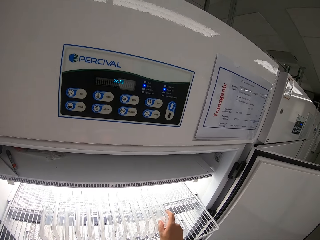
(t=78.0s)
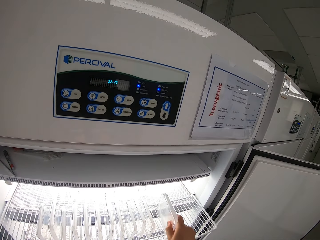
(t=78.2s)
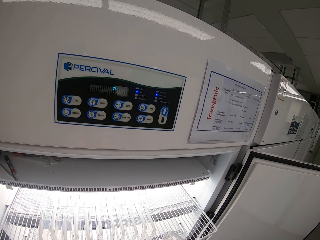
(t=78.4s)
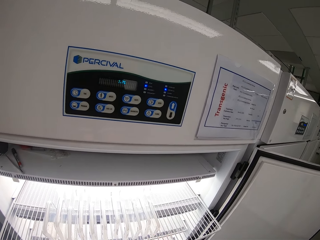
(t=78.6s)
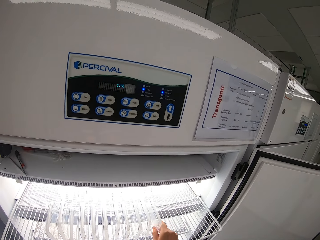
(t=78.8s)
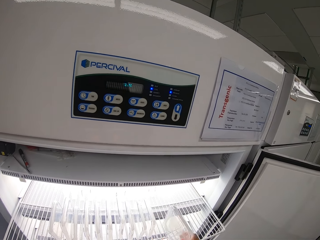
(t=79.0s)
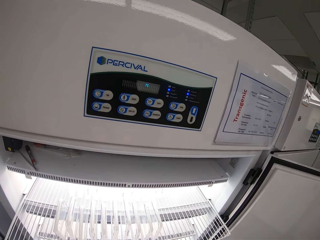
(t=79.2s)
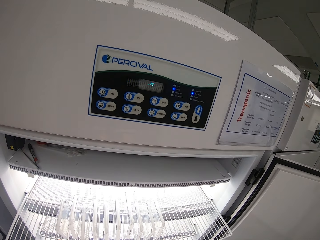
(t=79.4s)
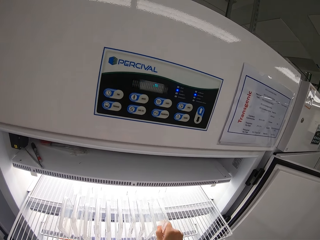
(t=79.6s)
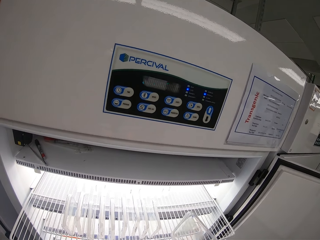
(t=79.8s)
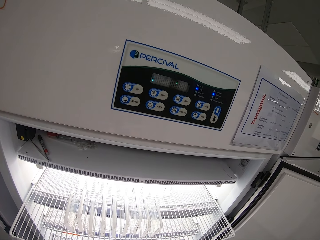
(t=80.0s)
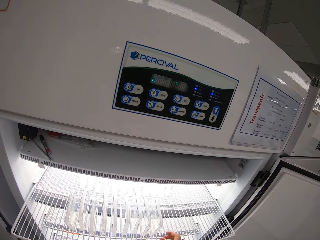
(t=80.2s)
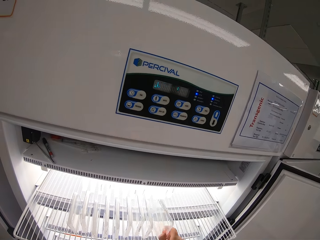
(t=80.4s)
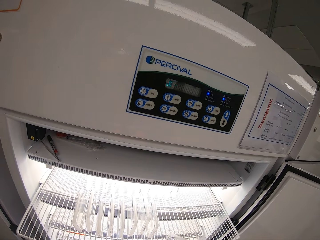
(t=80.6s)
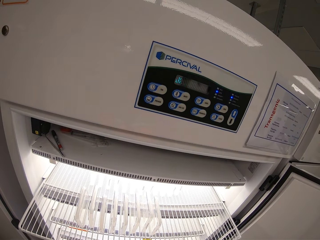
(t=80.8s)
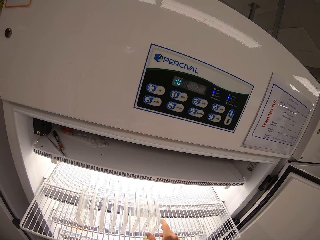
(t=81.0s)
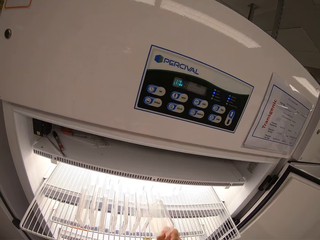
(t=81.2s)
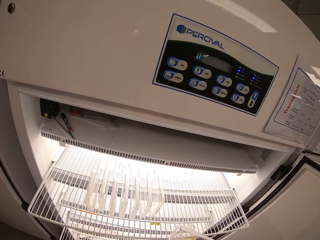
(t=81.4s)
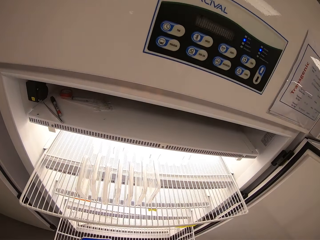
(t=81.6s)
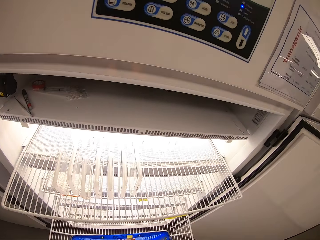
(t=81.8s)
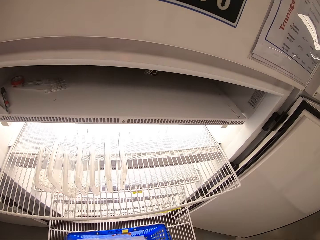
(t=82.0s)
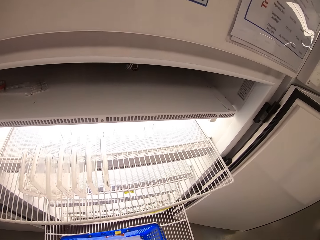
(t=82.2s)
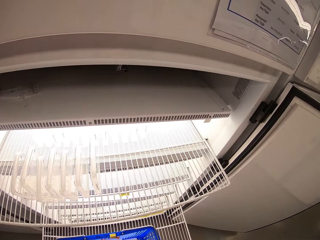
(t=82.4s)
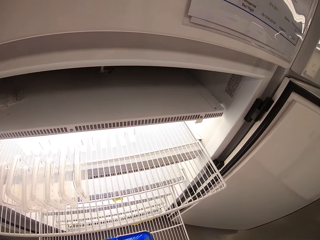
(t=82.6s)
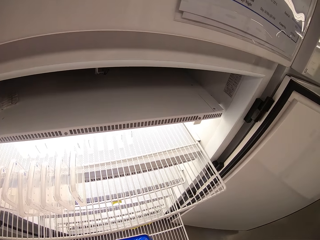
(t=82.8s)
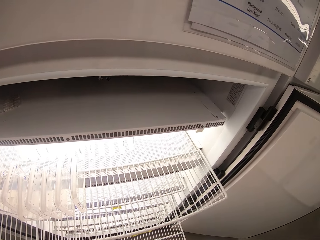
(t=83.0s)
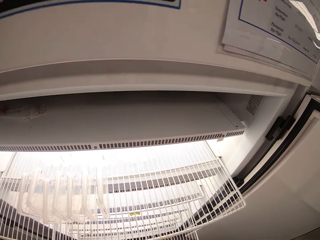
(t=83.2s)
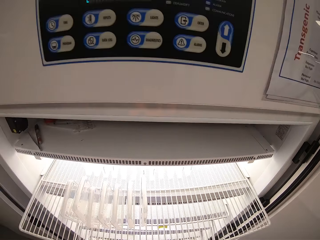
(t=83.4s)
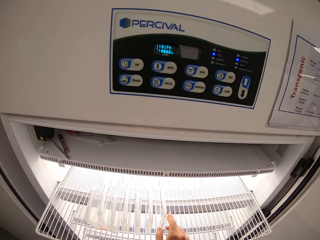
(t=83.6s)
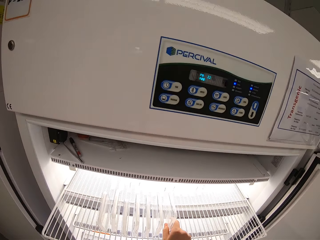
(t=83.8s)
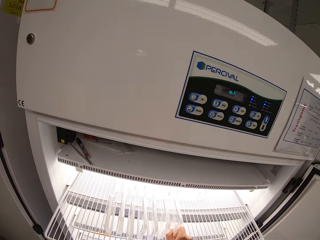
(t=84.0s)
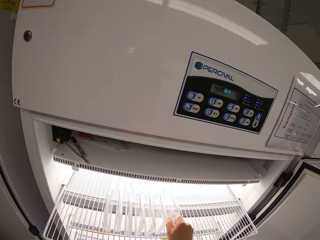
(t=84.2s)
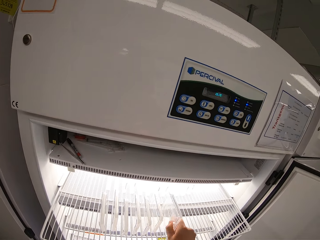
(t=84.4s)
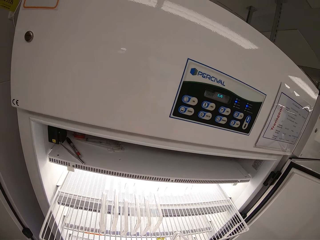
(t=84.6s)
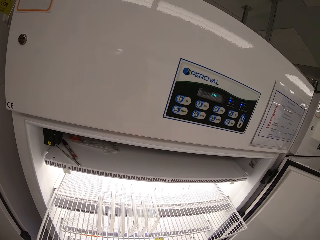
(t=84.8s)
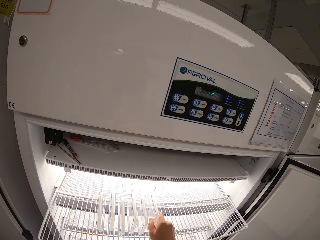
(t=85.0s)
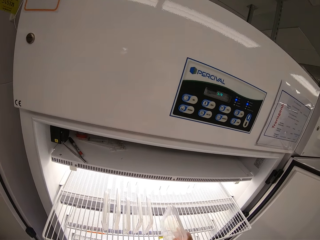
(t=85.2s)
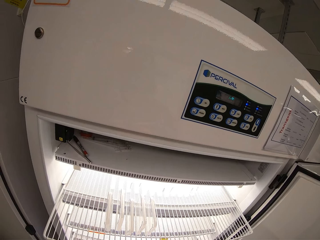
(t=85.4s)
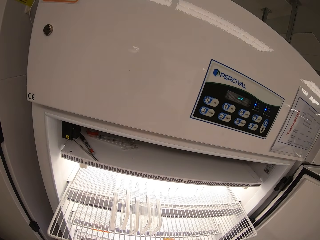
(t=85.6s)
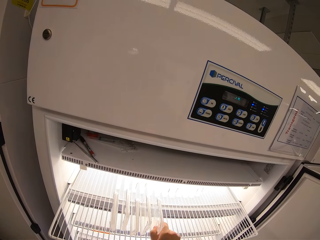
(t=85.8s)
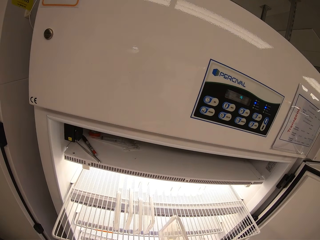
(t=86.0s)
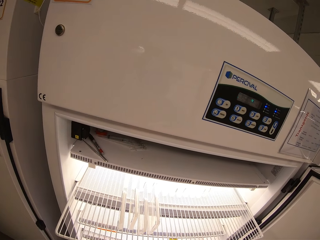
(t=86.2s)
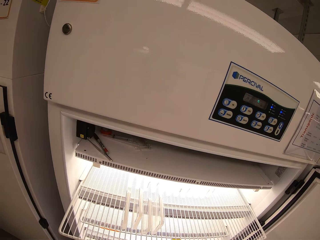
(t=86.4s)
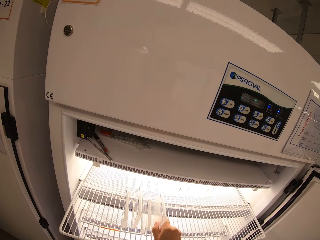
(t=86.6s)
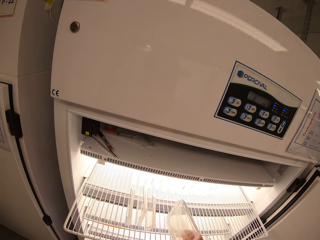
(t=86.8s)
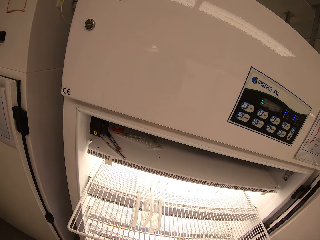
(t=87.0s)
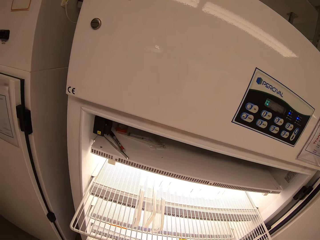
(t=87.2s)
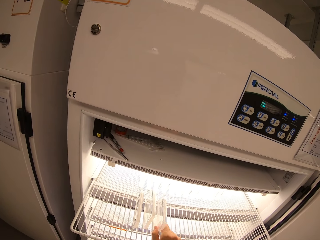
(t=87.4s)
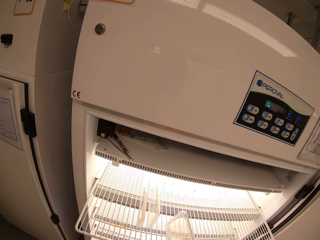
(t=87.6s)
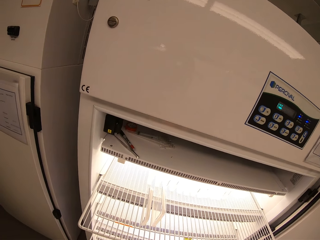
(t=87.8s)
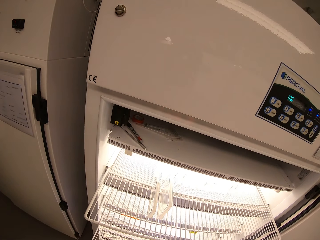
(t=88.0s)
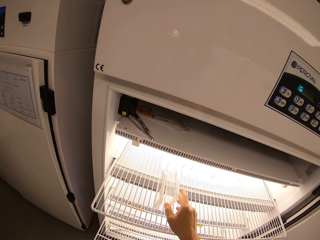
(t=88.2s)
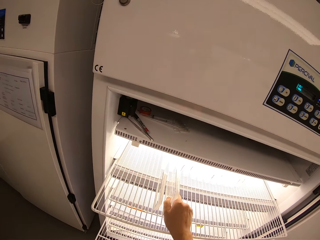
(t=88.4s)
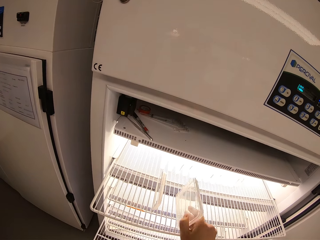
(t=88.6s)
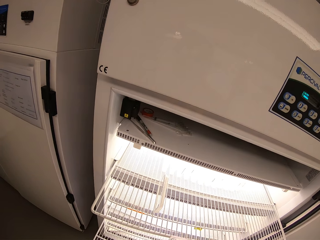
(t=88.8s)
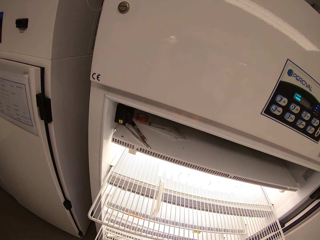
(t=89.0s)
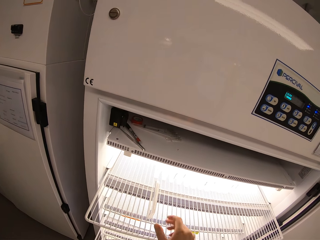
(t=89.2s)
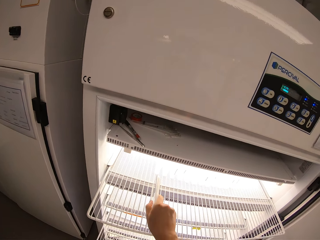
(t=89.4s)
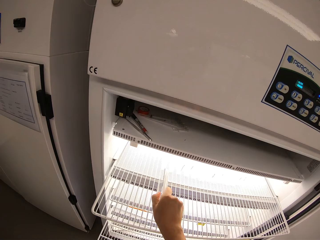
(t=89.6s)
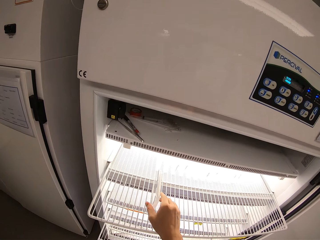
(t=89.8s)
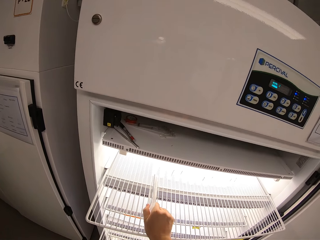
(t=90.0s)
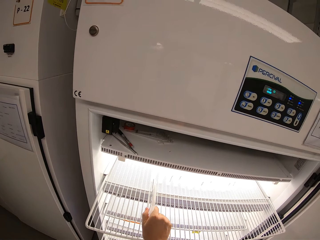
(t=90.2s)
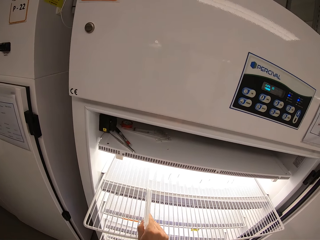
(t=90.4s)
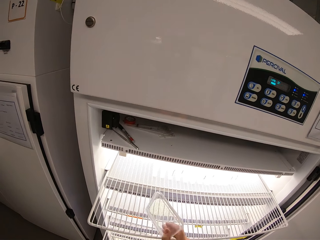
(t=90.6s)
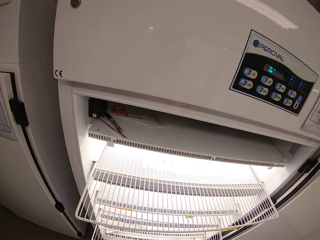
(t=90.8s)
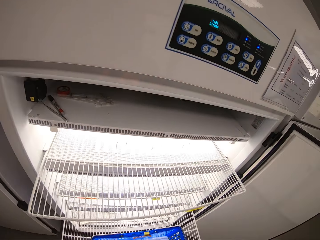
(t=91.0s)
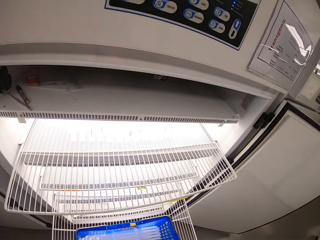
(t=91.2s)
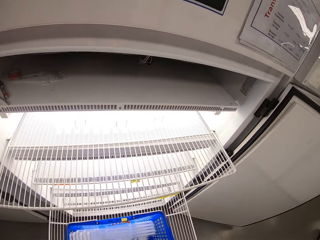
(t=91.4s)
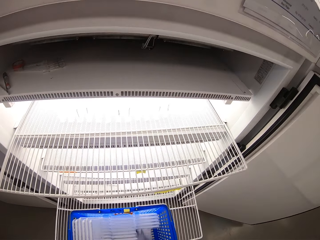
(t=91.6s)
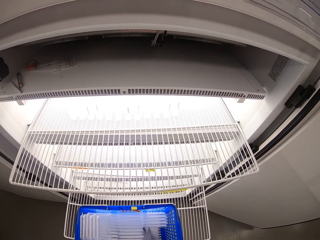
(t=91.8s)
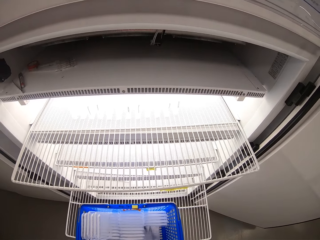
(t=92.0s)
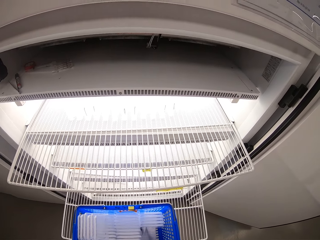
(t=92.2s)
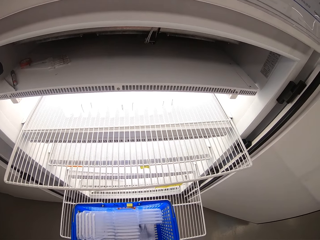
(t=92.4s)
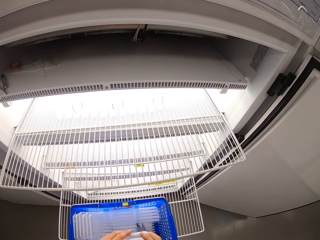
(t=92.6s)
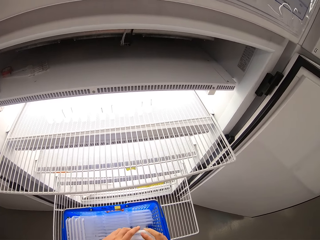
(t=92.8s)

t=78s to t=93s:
The camera wearer removes a drug from the medical refrigerator with his right hand and passes the drug to his left hand. He removes a drug from the medical refrigerator with his right hand and passes the drug to his left hand. He removes a drug from the medical refrigerator with his right hand and passes the drug to his left hand. He removes a drug from the medical refrigerator with his right hand and passes the drug to his left hand. He removes a drug from the medical refrigerator with his right hand and passes the drug to his left hand. He looks around. He removes a drug from the medical refrigerator with his right hand and passes the drug to his left hand. He removes a drug from the medical refrigerator with his right hand and passes the drug to his left hand. He removes a drug from the medical refrigerator with his right hand and passes the drug to his left hand. He removes a drug from the medical refrigerator with his right hand and passes the drug to his left hand. He removes a drug from the medical refrigerator with his right hand and passes the drug to his left hand. He removes a drug from the medical refrigerator with his right hand and passes the drug to his left hand. He removes a drug from the medical refrigerator with his right hand and places the drugs in the blue basket with both hands. He looks around.

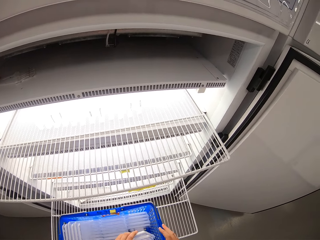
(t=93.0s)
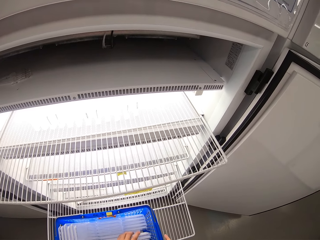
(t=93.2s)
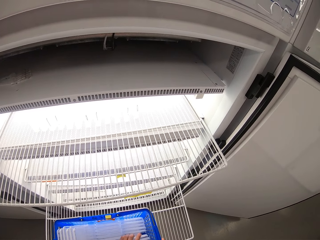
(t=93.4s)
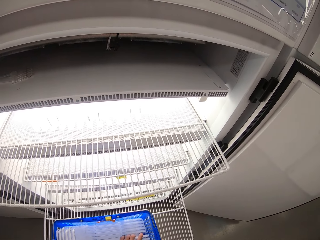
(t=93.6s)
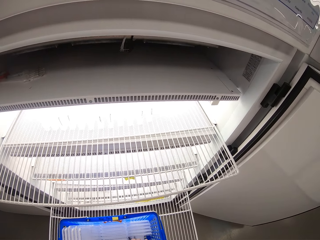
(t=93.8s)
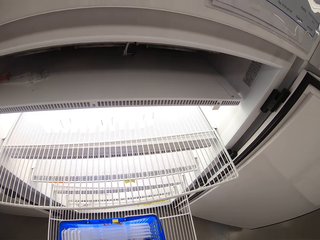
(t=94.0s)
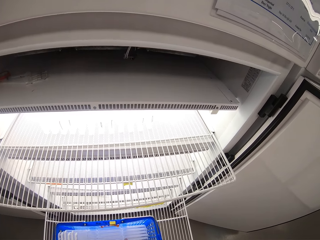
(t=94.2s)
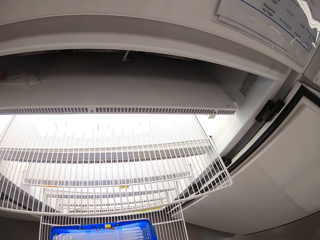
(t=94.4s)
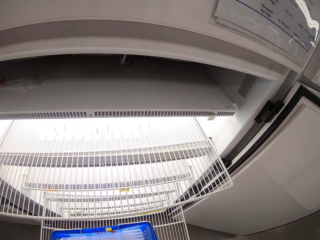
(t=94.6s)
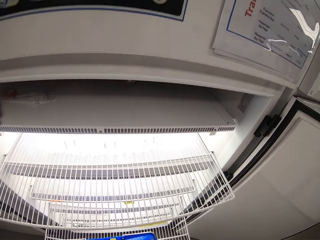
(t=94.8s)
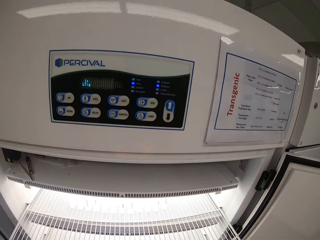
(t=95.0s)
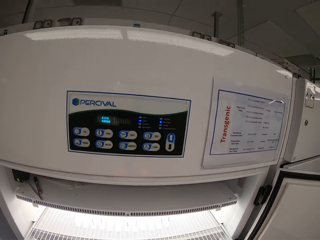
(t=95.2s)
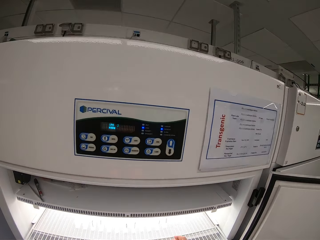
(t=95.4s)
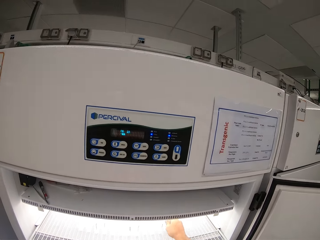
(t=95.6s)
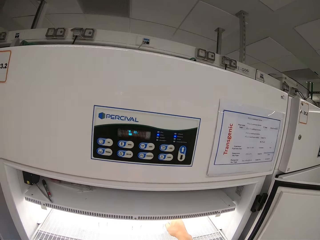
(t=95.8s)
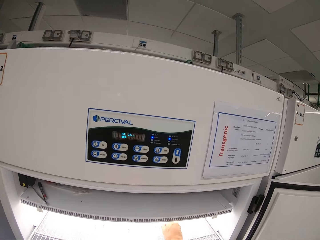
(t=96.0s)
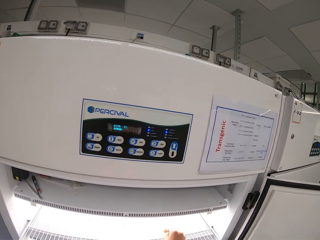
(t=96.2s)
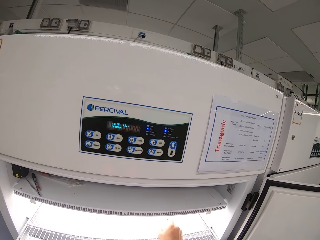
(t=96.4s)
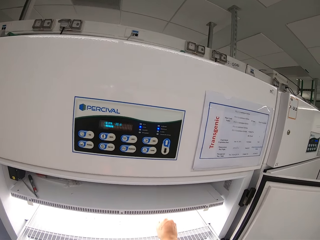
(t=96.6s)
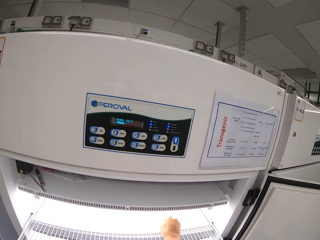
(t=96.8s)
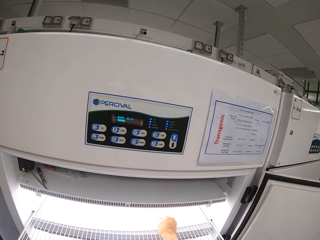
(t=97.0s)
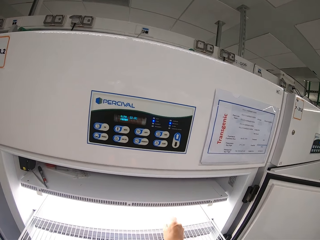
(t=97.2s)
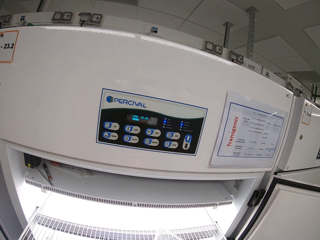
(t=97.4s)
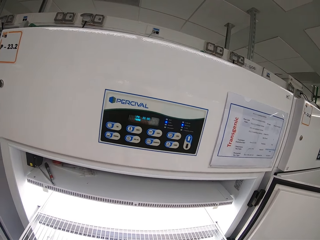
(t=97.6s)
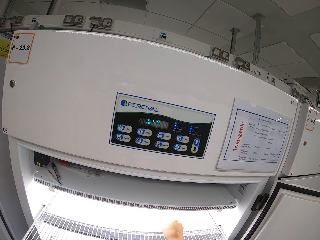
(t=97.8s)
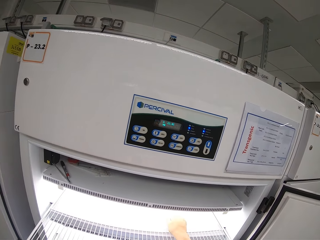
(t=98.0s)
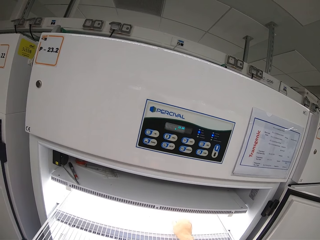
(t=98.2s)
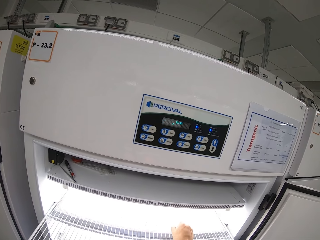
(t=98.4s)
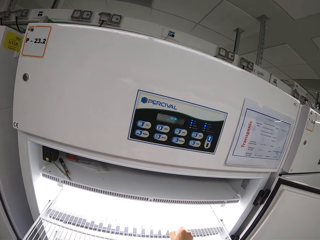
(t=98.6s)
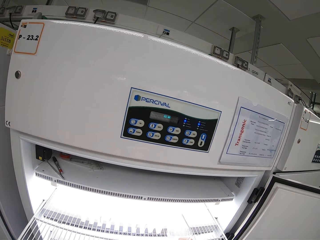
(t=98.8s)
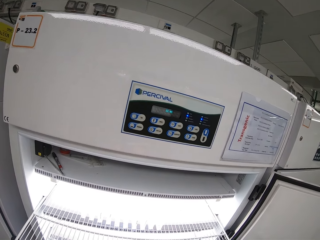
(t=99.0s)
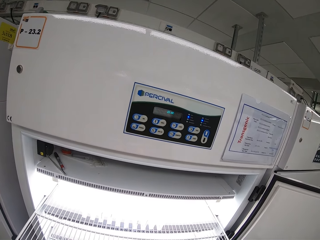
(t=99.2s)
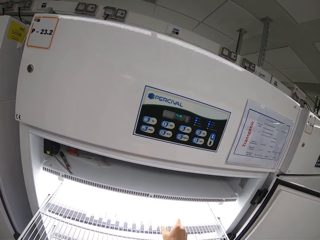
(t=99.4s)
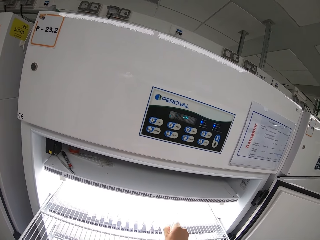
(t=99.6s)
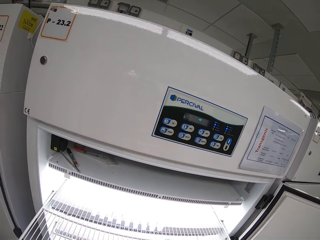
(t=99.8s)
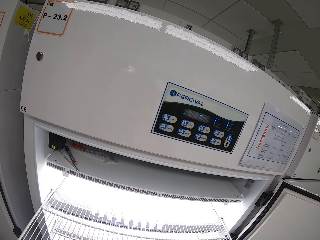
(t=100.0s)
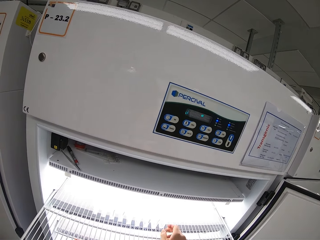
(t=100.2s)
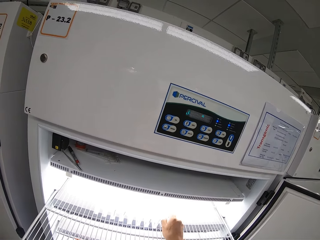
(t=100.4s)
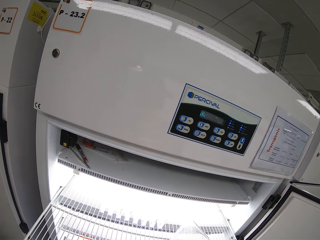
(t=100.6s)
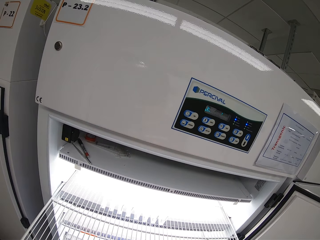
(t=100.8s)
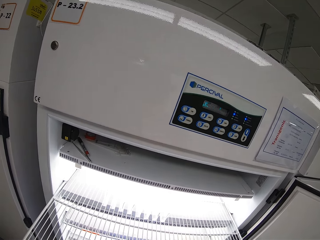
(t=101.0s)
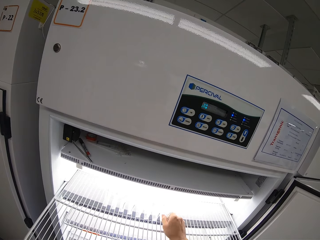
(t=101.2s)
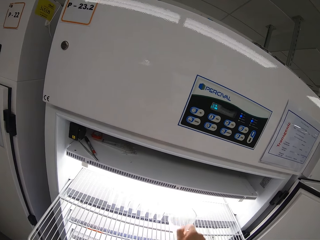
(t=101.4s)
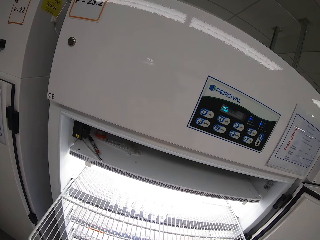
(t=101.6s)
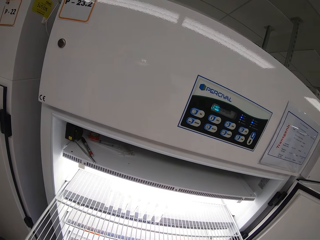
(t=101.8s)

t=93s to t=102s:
The camera wearer removes a drug from the medical refrigerator with his right hand and passes the drug to his left hand. He removes a drug from the medical refrigerator with his right hand and passes the drug to his left hand. He removes a drug from the medical refrigerator with his right hand and passes the drug to his left hand. He removes a drug from the medical refrigerator with his right hand and passes the drug to his left hand. He removes a drug from the medical refrigerator with his right hand.
